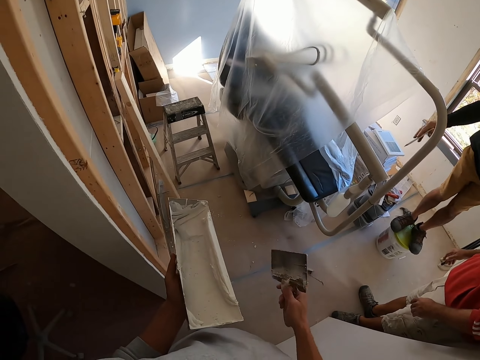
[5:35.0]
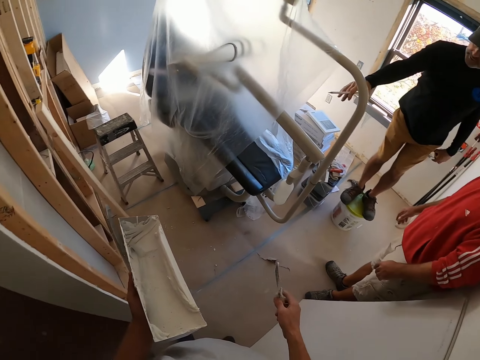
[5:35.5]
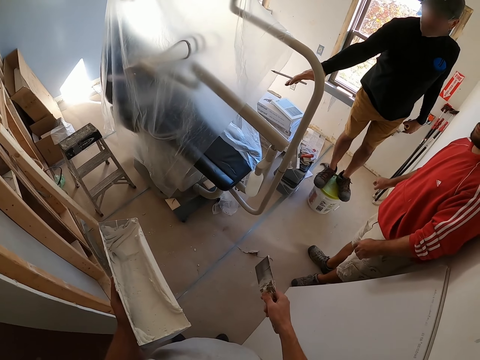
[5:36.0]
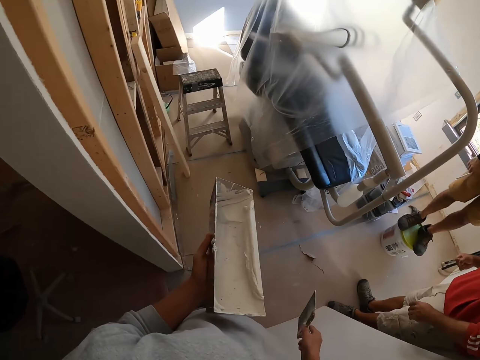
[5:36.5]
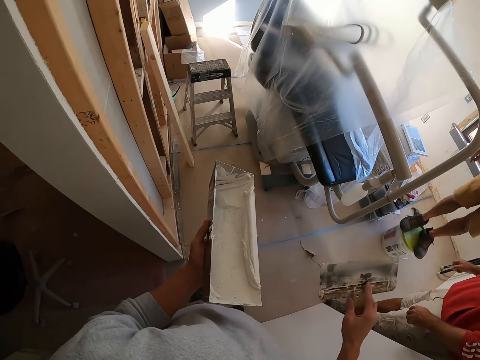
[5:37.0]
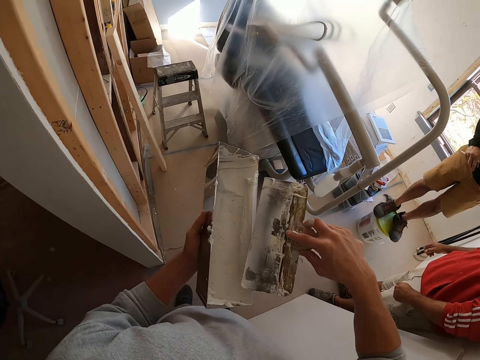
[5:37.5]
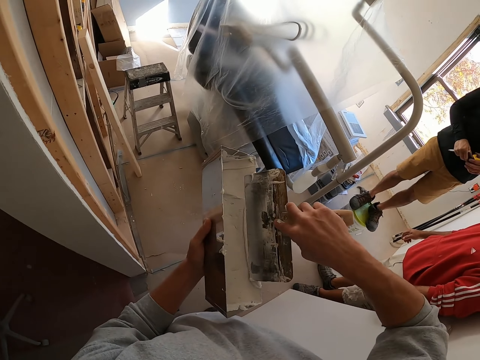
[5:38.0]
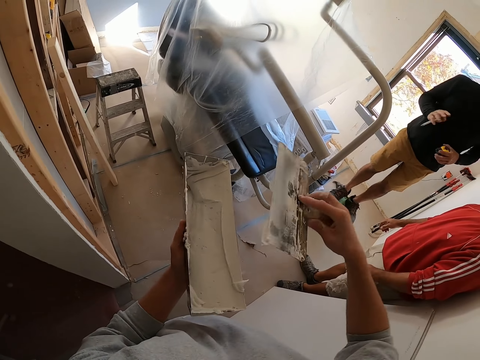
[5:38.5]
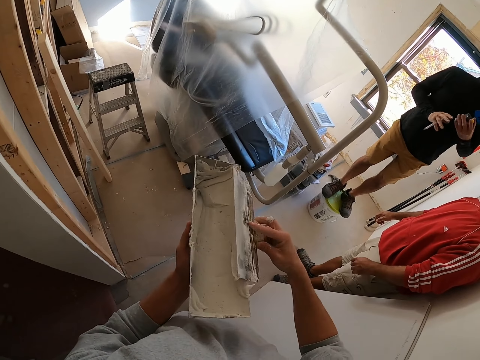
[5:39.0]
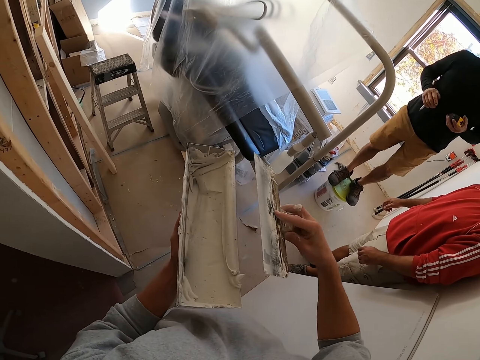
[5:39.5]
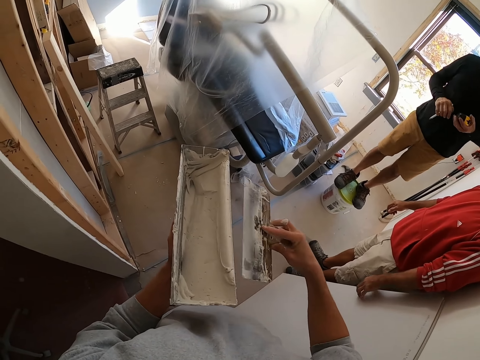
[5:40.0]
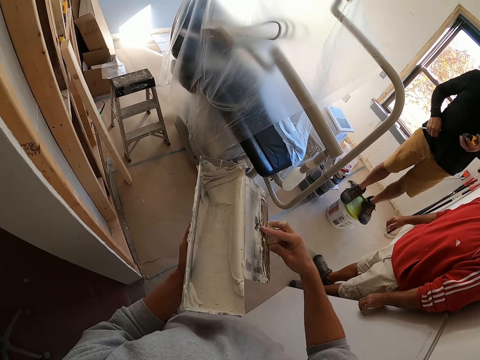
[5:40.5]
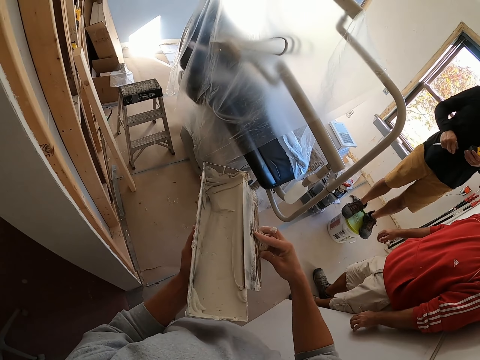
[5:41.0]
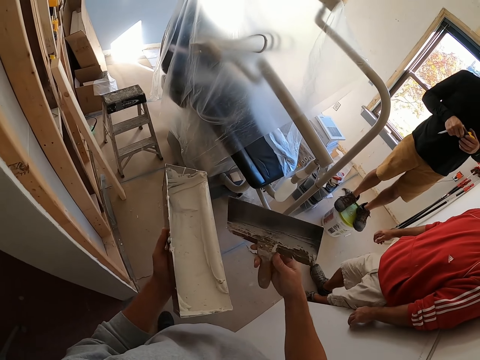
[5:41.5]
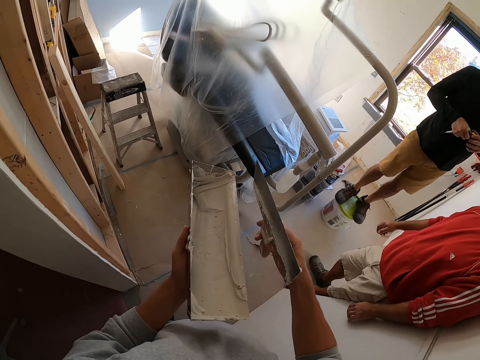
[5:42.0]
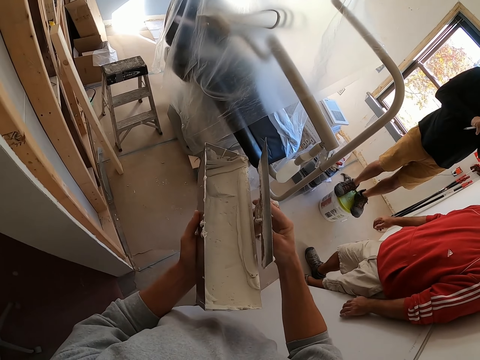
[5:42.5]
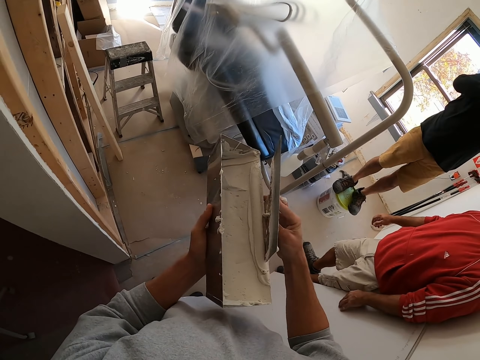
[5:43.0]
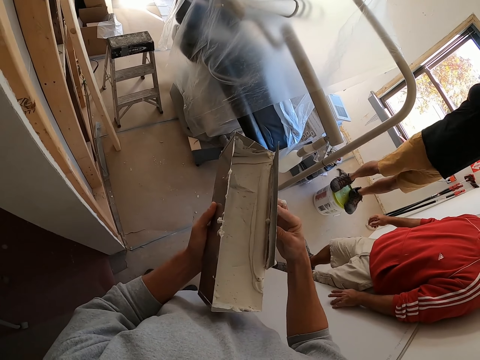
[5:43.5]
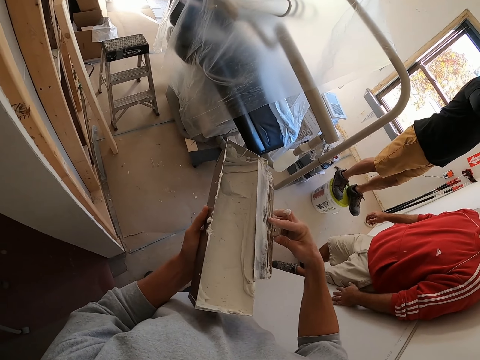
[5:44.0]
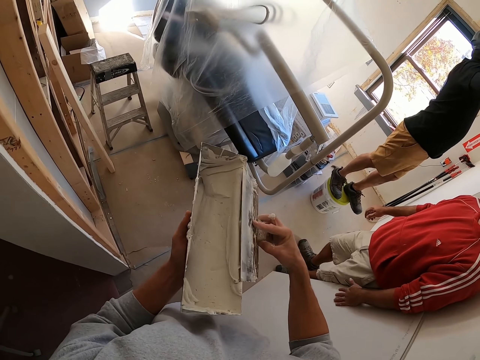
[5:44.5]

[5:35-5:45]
The camera wearer fetches putty from the container with the scraper. They scrape off excess putty from the scraper on the container's edge.

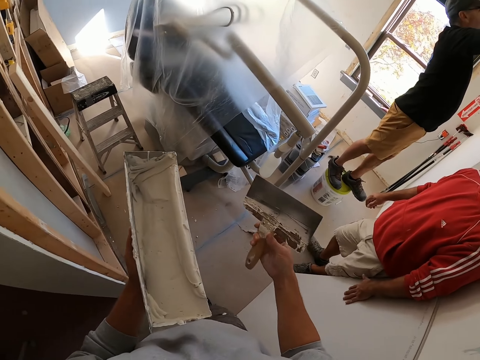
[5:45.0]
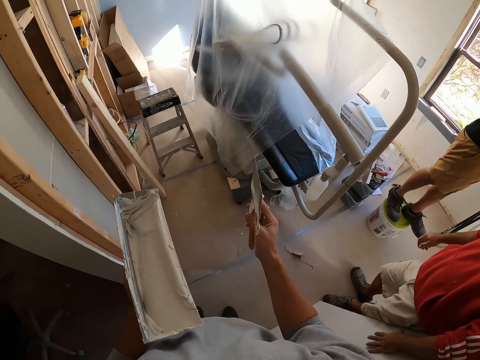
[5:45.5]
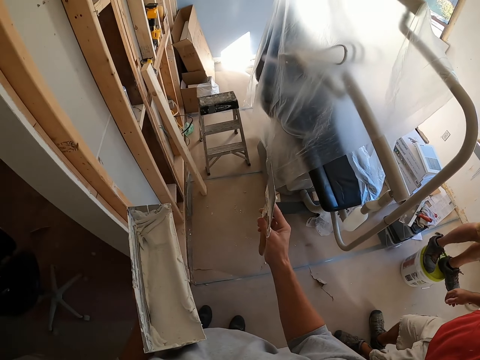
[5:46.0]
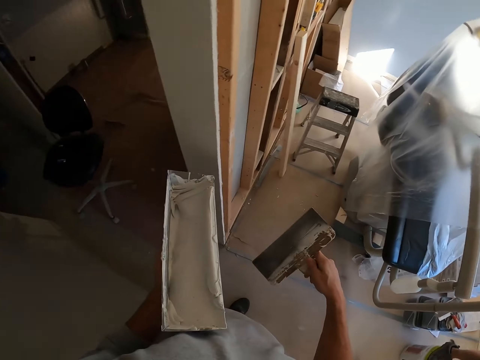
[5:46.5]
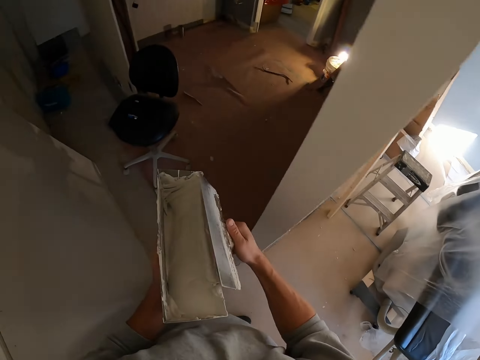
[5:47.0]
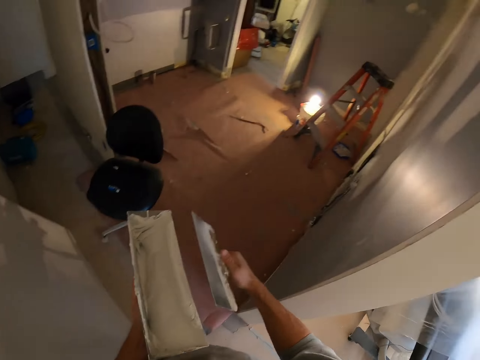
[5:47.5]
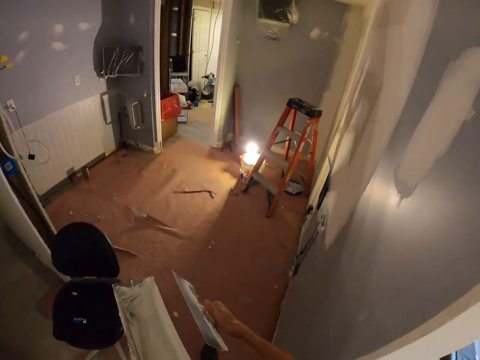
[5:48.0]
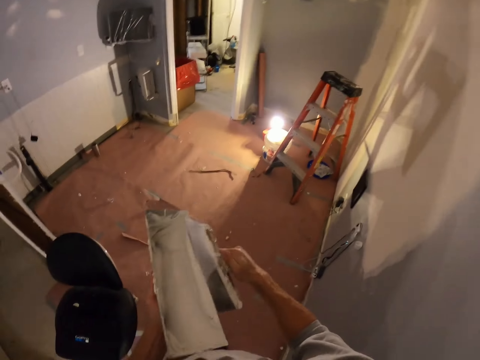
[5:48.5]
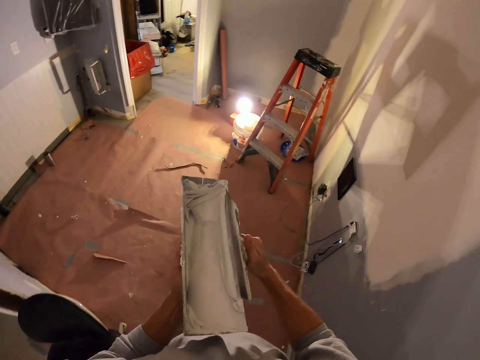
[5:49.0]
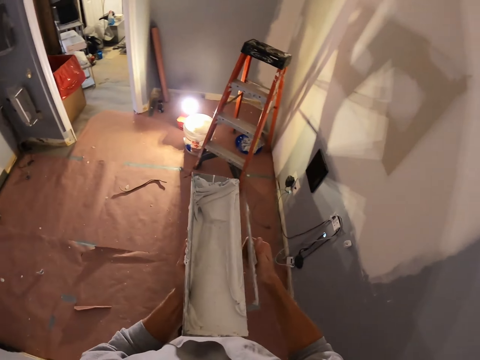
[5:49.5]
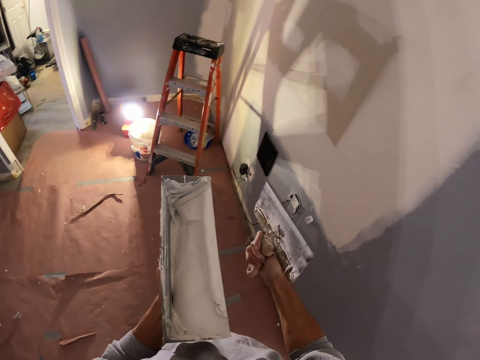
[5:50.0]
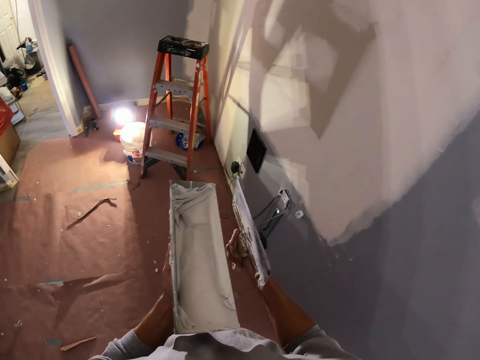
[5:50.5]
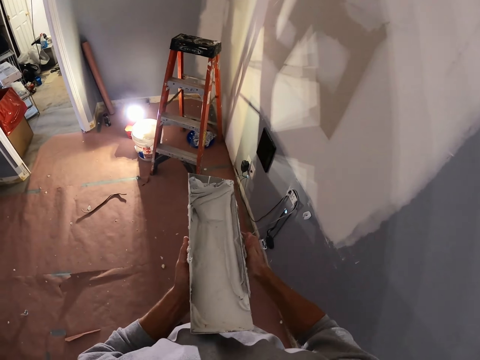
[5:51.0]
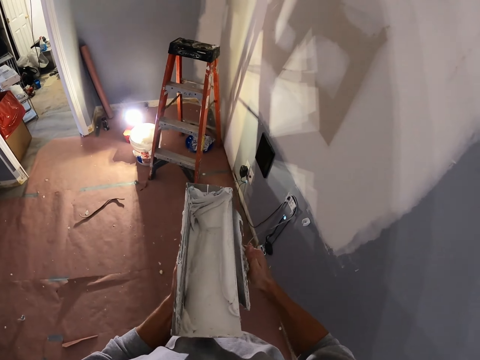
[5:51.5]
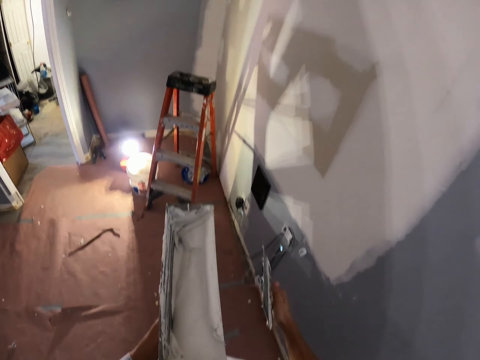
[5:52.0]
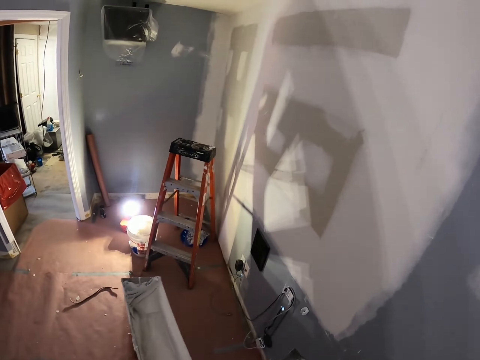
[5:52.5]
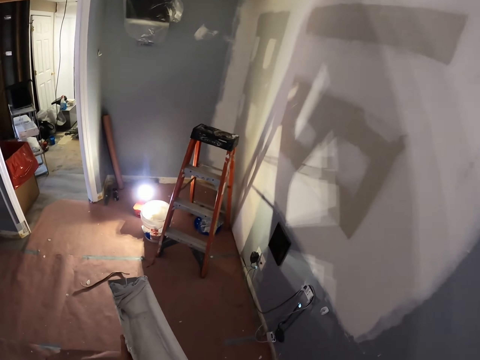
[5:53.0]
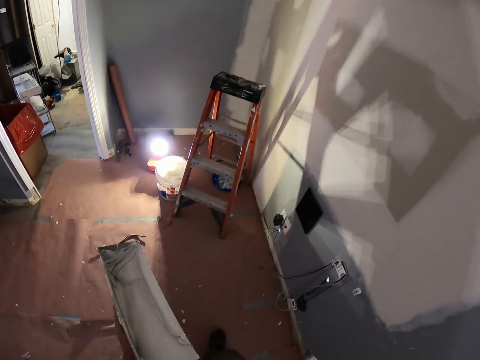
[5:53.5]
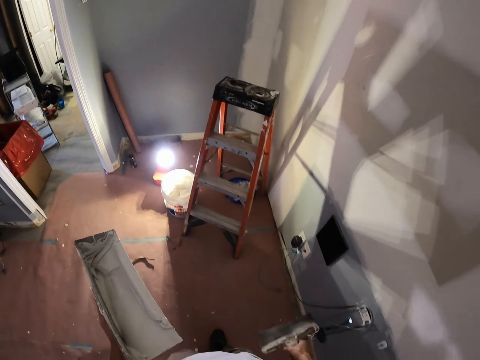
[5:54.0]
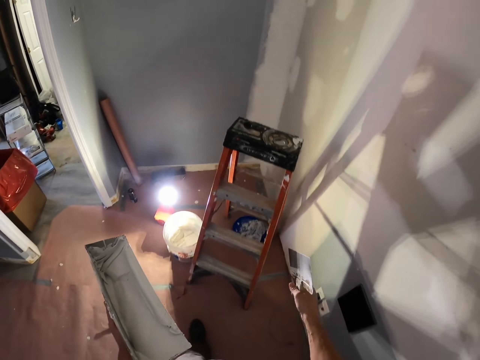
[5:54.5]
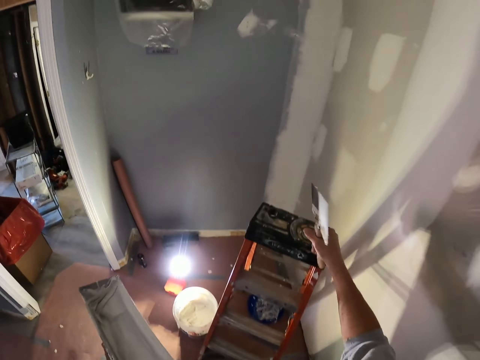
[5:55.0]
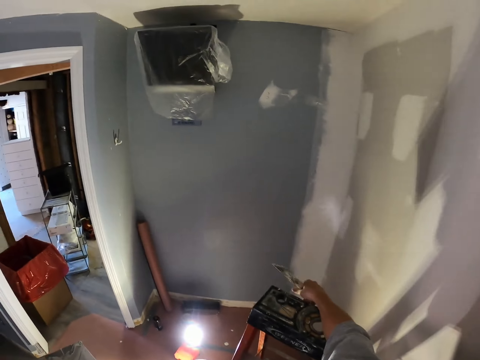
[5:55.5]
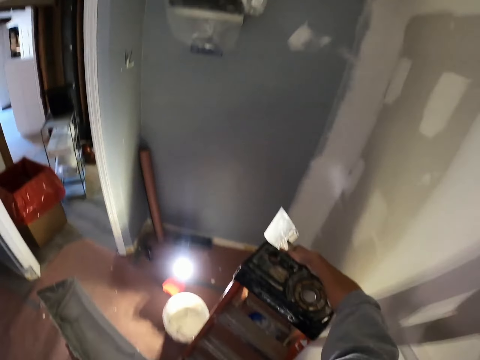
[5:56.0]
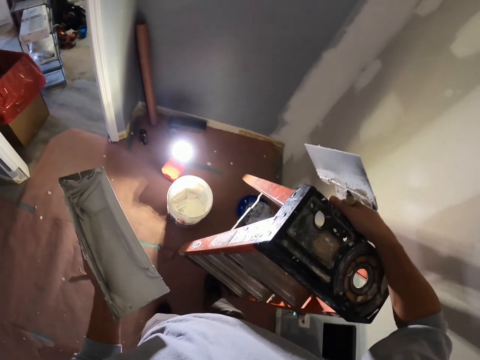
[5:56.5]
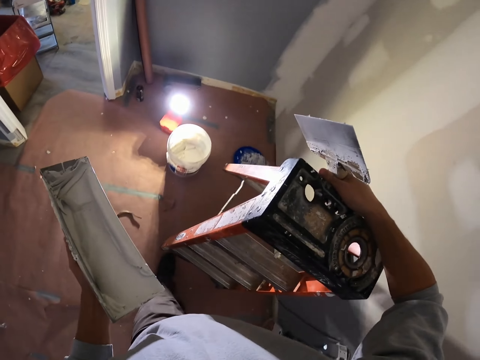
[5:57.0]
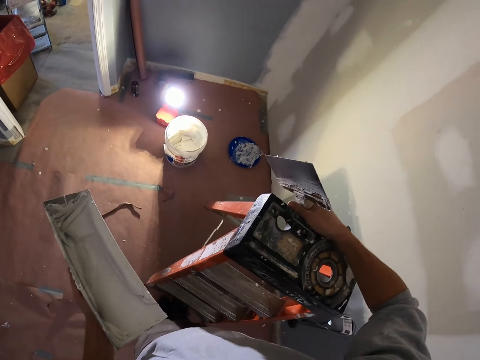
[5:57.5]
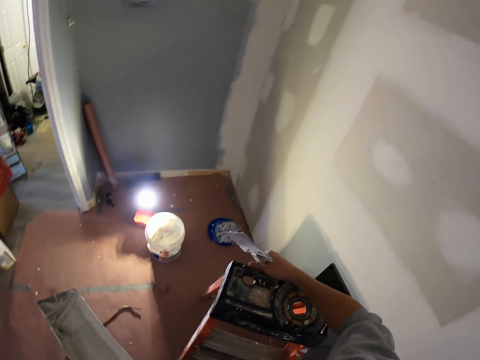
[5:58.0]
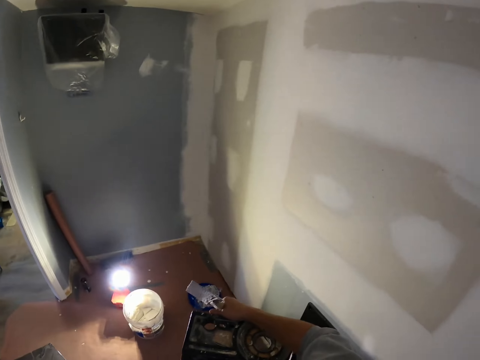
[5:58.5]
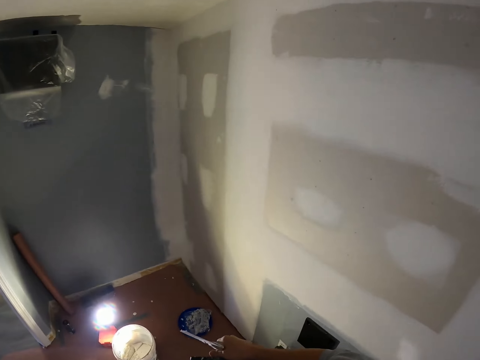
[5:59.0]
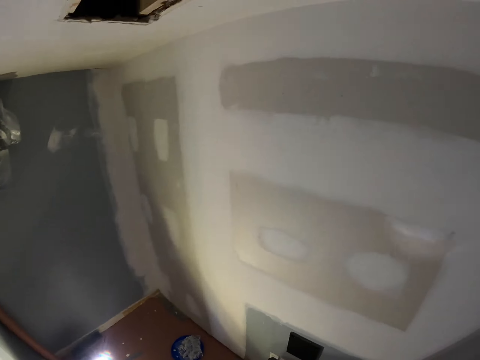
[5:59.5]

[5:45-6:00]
The camera wearer inspects the scraper. They turn towards another room. They scrape off excess putty from the scraper on the container's edge. They walk towards the ladder. They scrape off excess putty from the scraper on the container's edge. They stare at the ladder. They walk towards the ladder. They drag the ladder on the floor. They pick up the ladder. They move towards another part of the room. They place the ladder on the floor. They ascend the ladder.

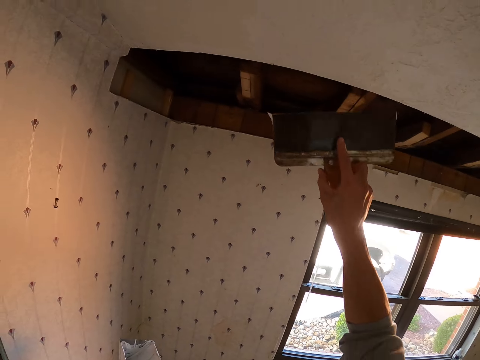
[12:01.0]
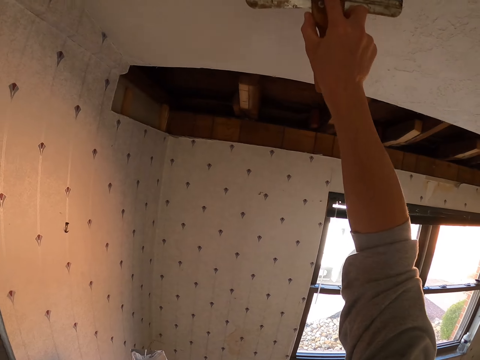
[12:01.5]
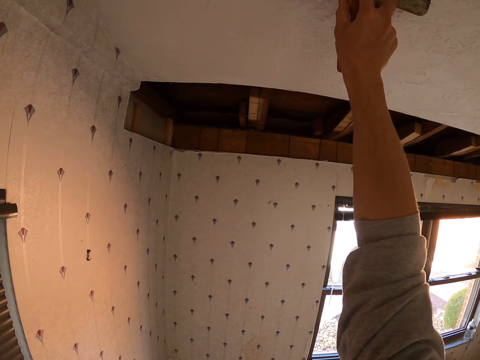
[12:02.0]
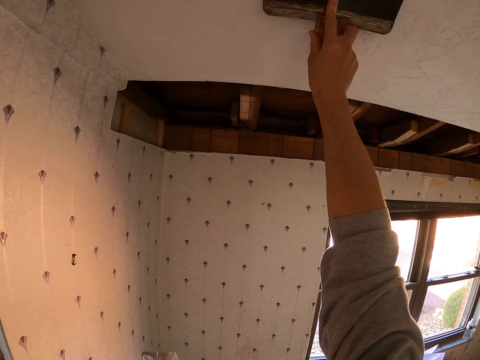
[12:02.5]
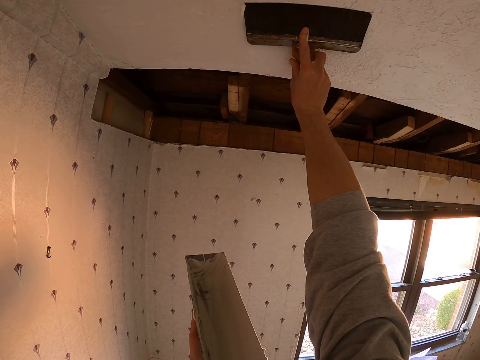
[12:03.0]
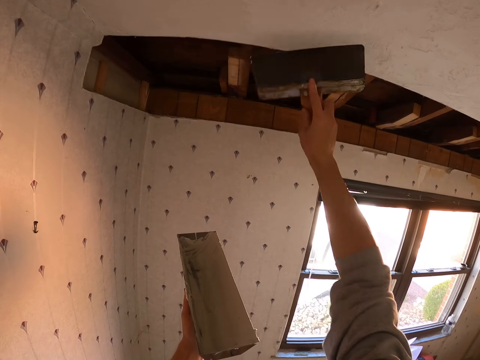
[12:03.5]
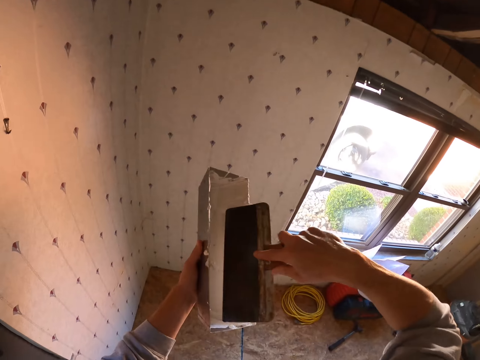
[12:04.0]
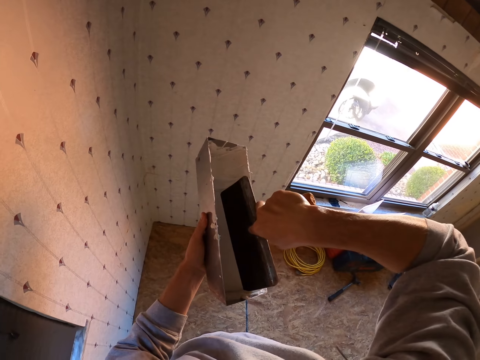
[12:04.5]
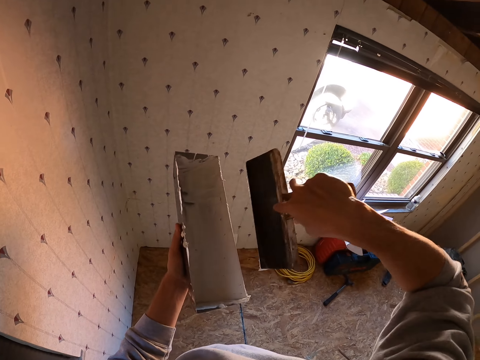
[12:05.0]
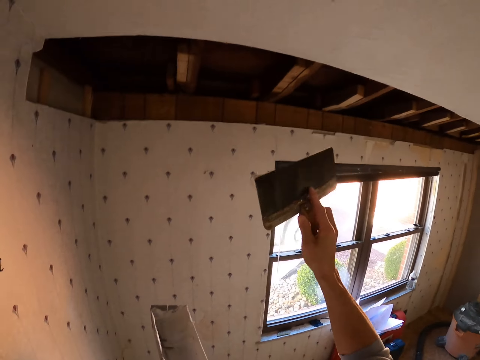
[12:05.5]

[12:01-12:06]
The camera wearer paints the ceiling with a paint brush. They dip the paint brush in the paint container.
